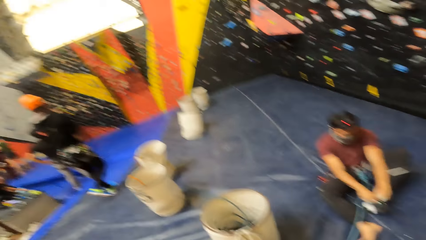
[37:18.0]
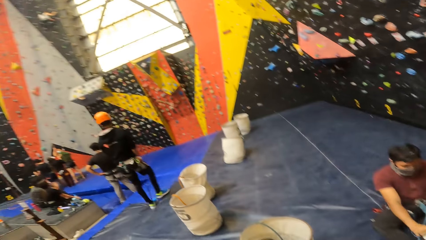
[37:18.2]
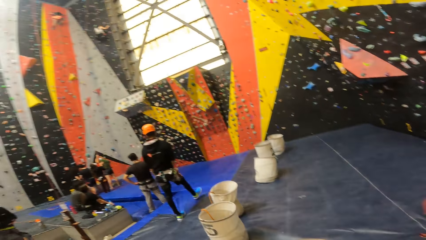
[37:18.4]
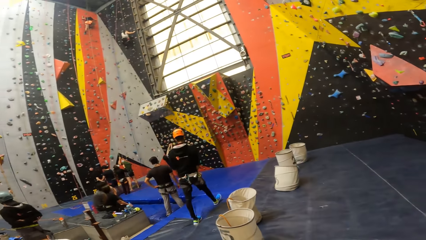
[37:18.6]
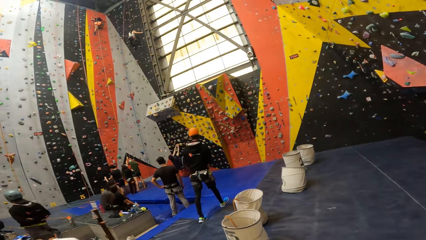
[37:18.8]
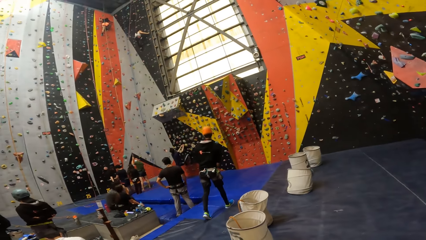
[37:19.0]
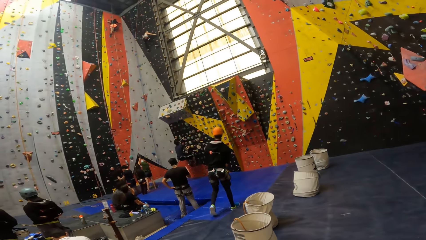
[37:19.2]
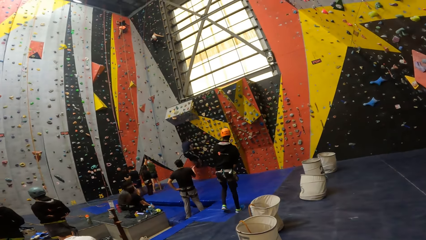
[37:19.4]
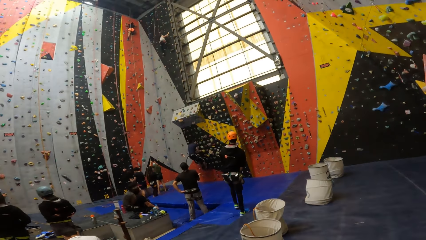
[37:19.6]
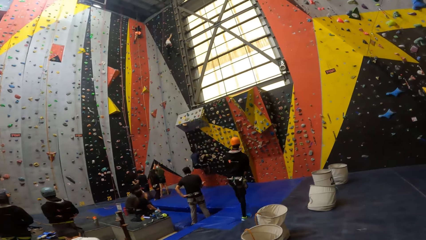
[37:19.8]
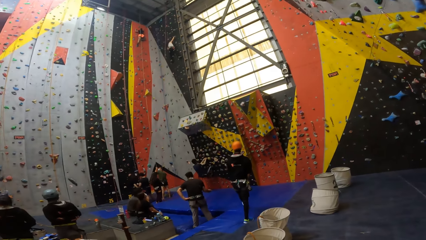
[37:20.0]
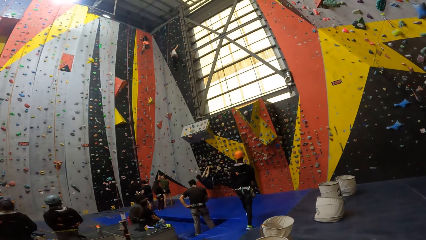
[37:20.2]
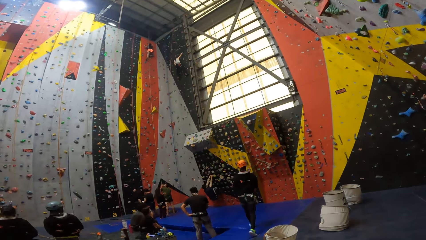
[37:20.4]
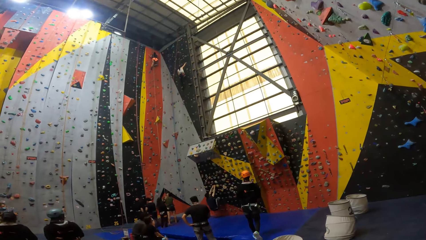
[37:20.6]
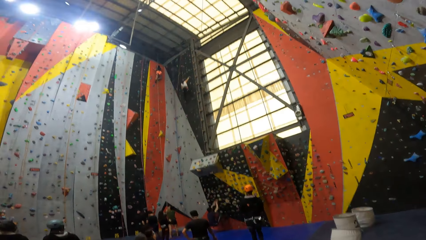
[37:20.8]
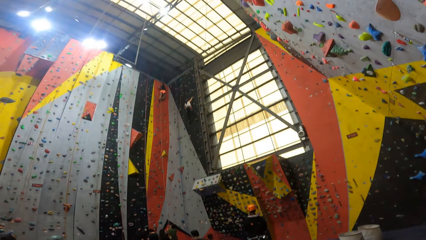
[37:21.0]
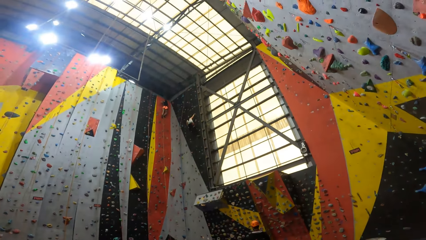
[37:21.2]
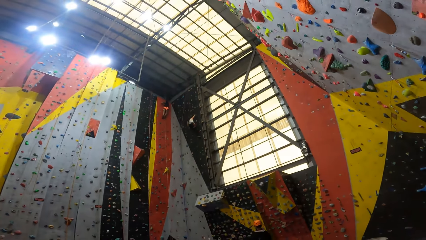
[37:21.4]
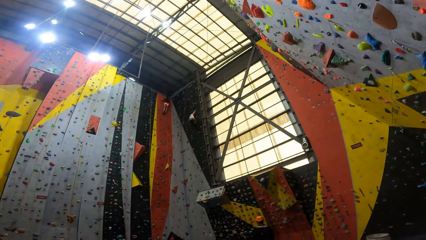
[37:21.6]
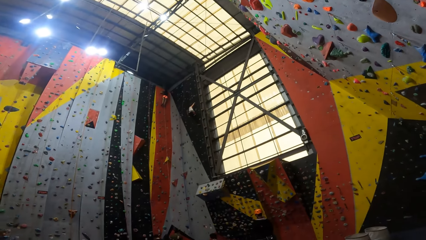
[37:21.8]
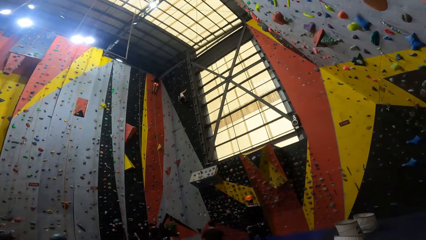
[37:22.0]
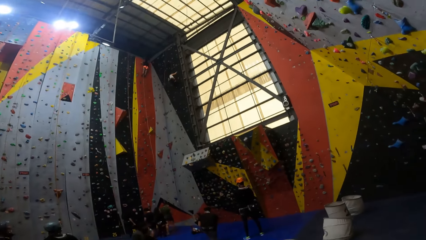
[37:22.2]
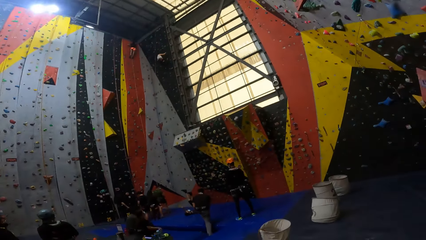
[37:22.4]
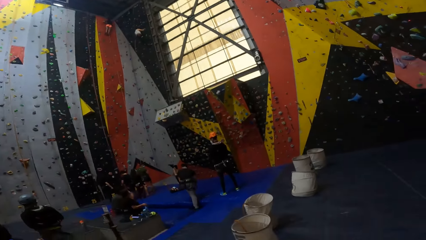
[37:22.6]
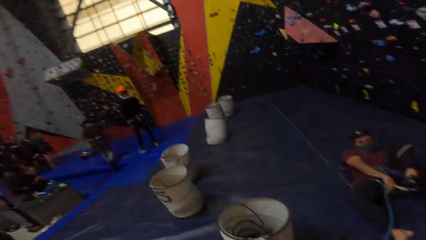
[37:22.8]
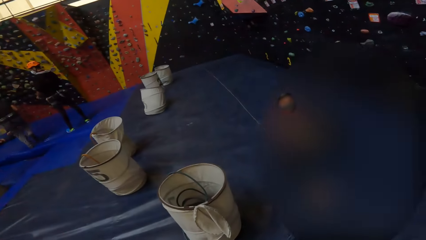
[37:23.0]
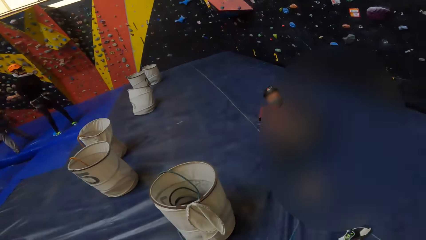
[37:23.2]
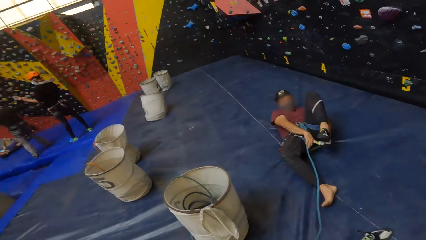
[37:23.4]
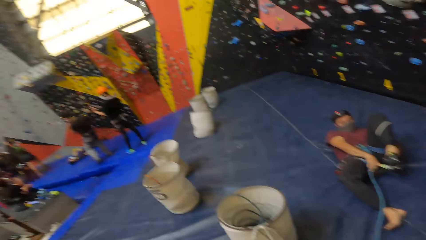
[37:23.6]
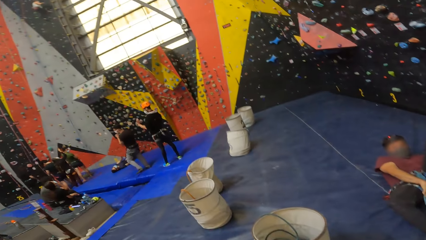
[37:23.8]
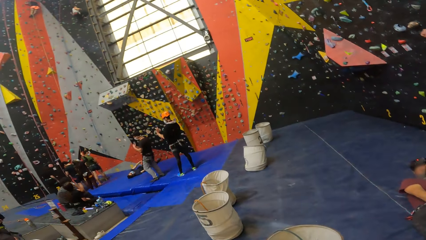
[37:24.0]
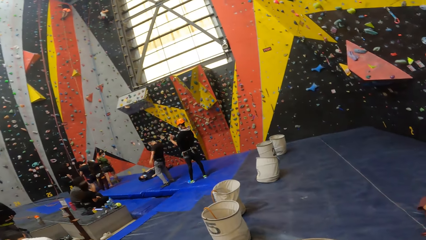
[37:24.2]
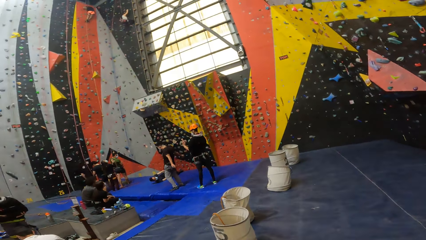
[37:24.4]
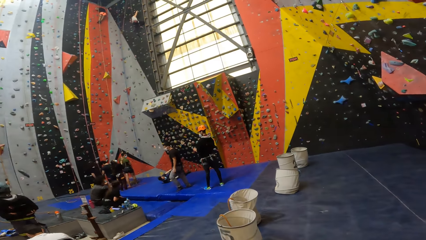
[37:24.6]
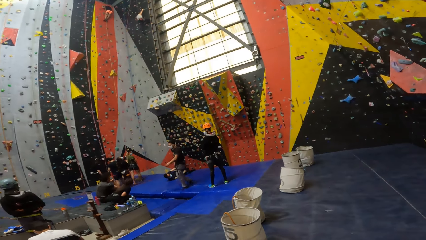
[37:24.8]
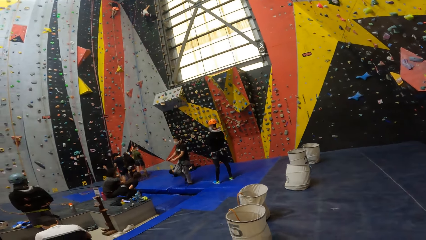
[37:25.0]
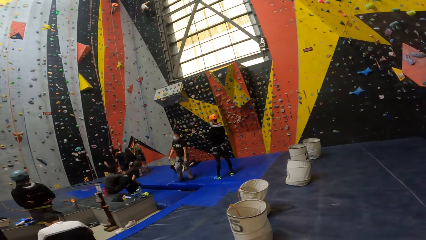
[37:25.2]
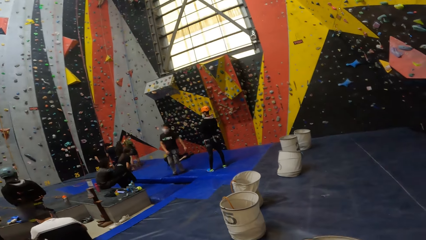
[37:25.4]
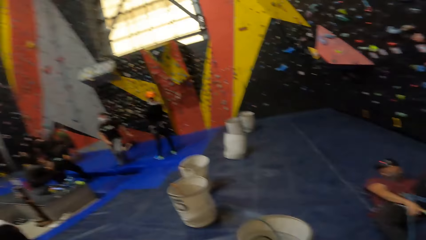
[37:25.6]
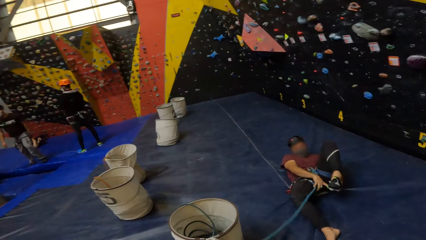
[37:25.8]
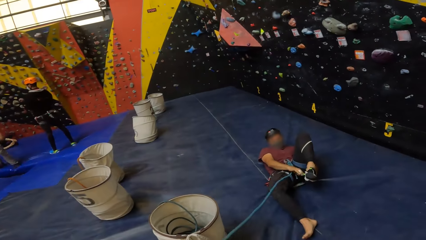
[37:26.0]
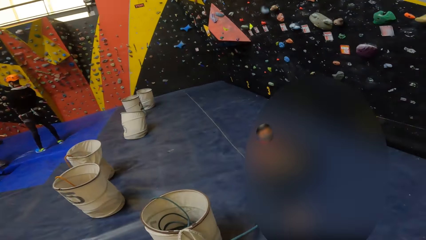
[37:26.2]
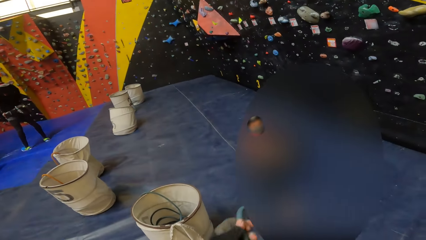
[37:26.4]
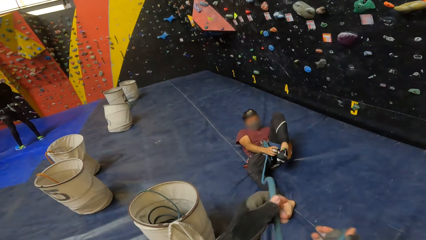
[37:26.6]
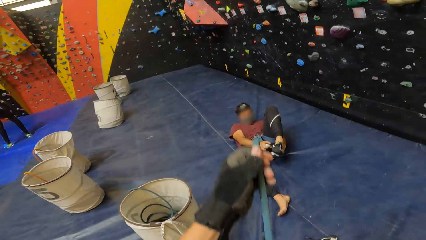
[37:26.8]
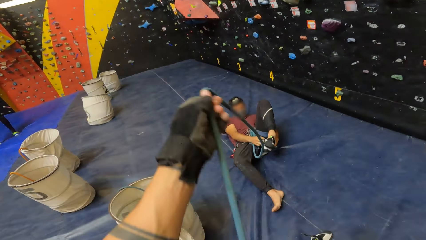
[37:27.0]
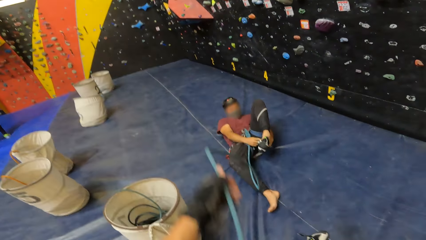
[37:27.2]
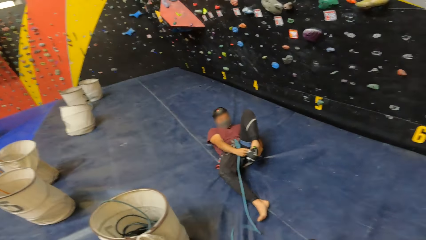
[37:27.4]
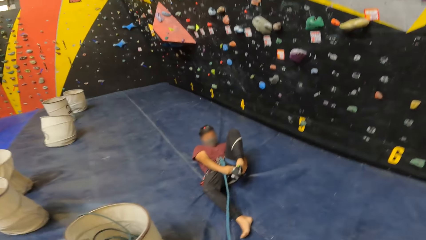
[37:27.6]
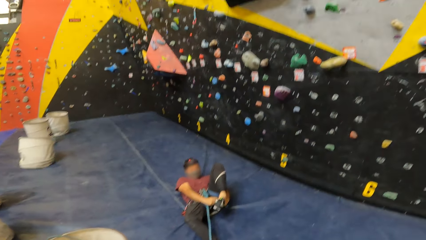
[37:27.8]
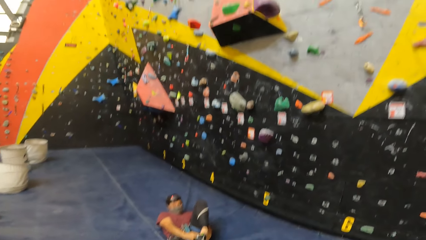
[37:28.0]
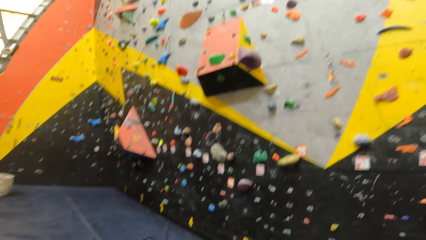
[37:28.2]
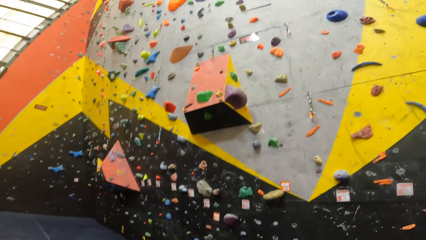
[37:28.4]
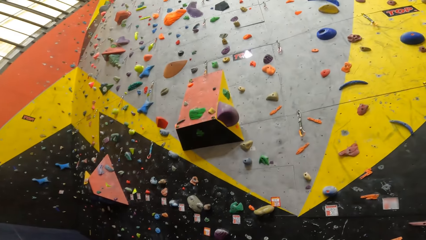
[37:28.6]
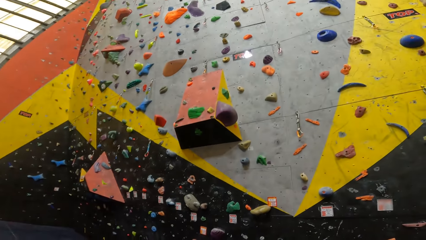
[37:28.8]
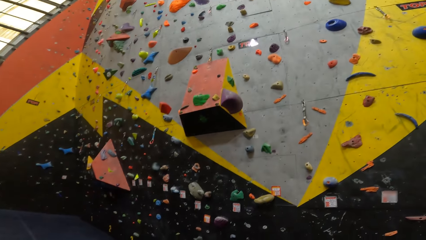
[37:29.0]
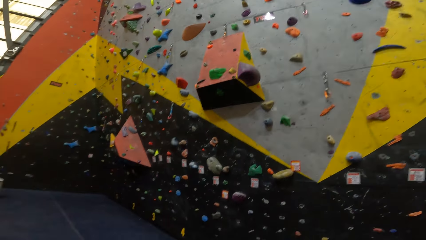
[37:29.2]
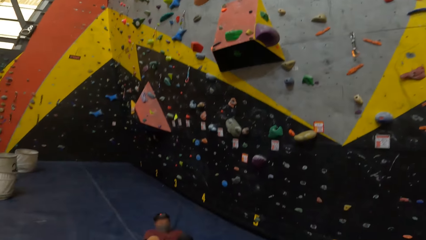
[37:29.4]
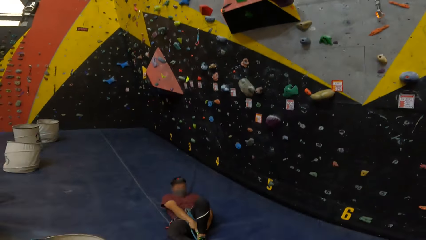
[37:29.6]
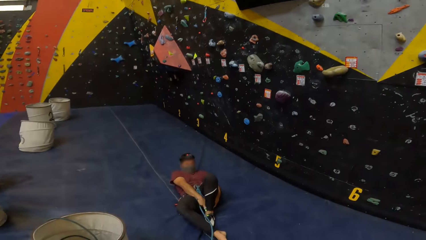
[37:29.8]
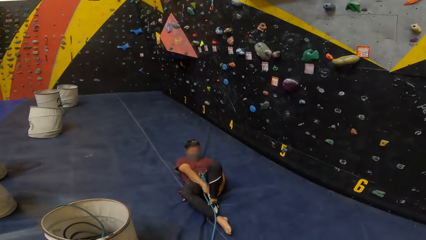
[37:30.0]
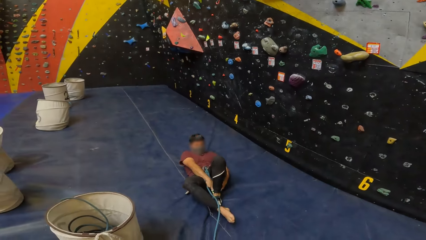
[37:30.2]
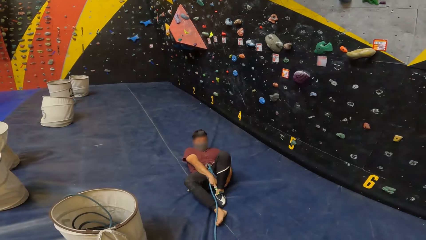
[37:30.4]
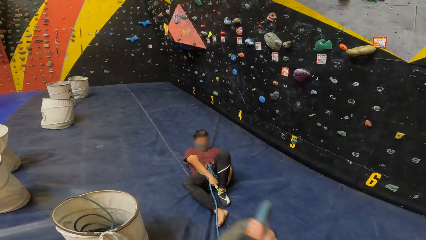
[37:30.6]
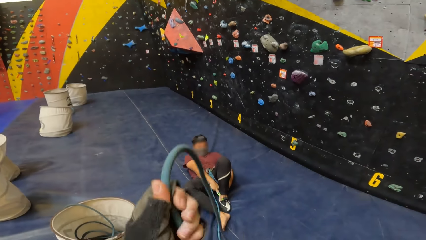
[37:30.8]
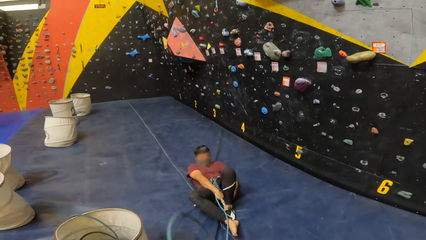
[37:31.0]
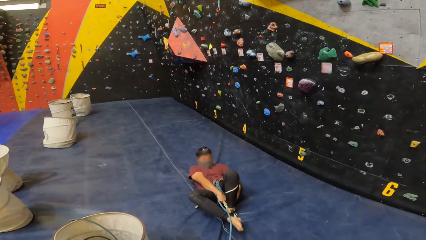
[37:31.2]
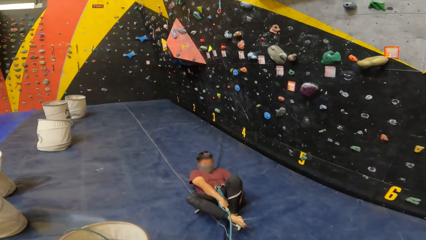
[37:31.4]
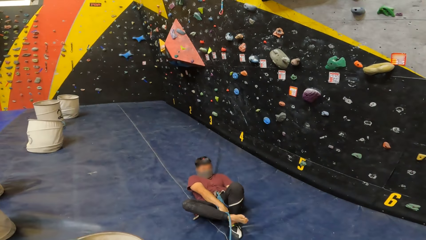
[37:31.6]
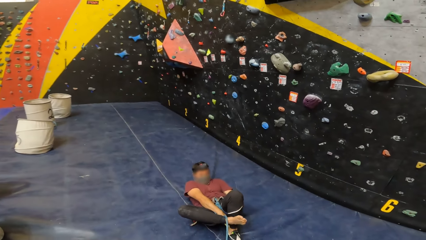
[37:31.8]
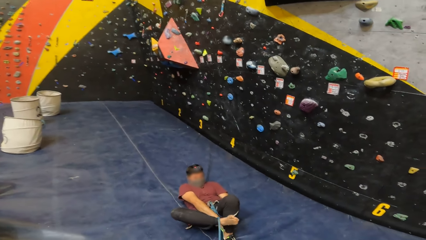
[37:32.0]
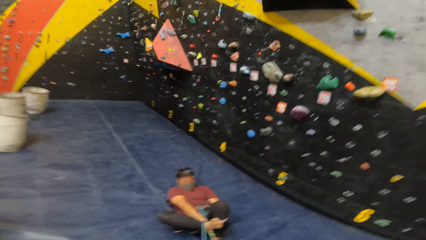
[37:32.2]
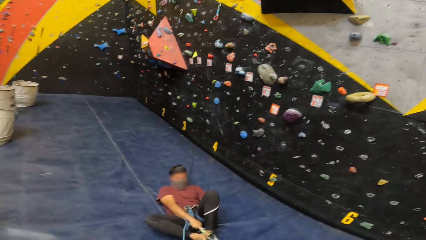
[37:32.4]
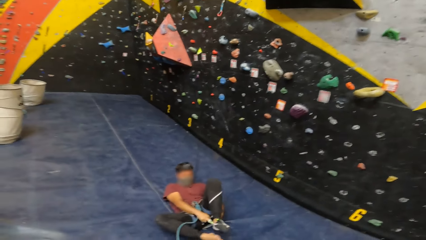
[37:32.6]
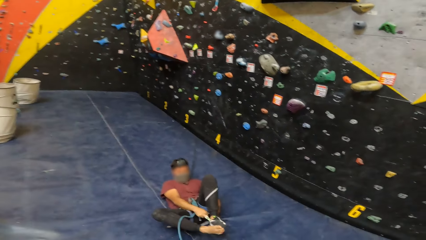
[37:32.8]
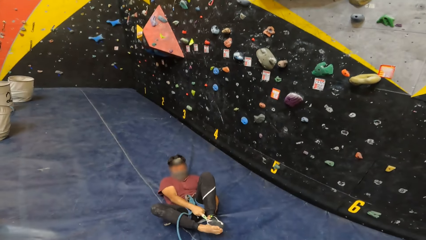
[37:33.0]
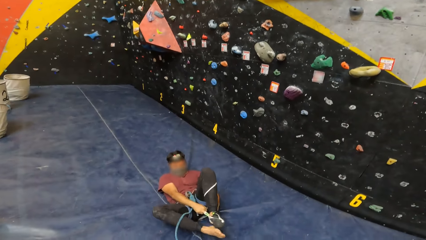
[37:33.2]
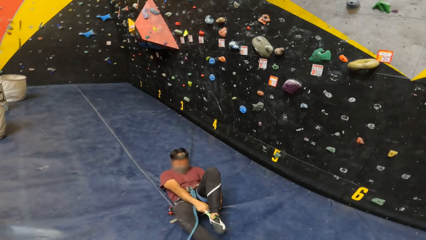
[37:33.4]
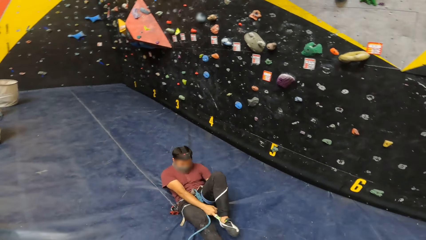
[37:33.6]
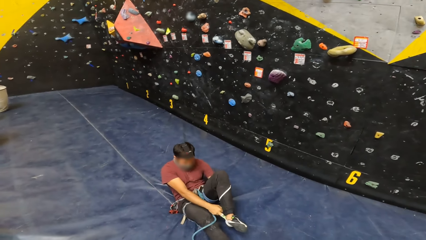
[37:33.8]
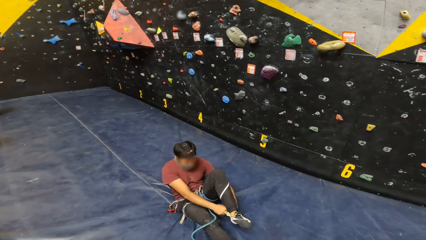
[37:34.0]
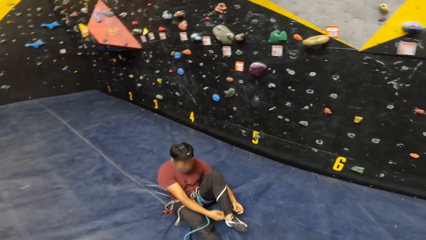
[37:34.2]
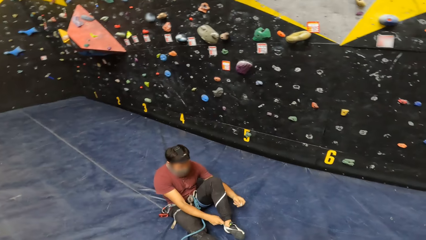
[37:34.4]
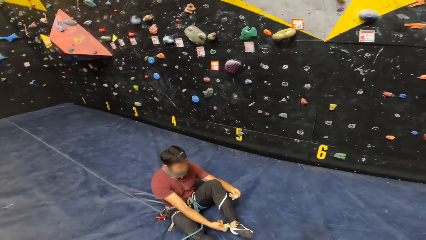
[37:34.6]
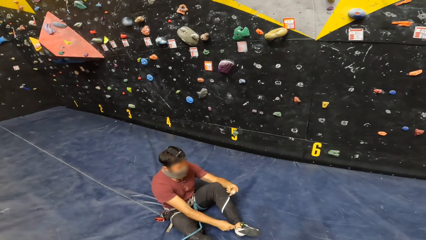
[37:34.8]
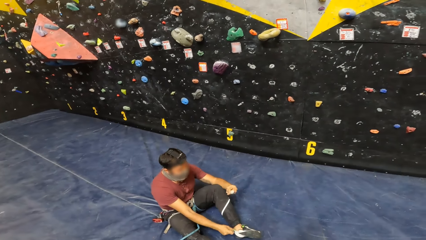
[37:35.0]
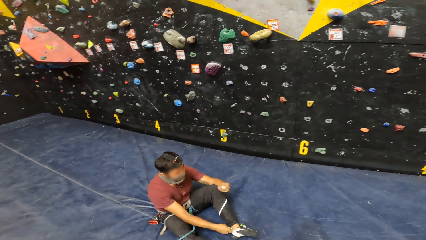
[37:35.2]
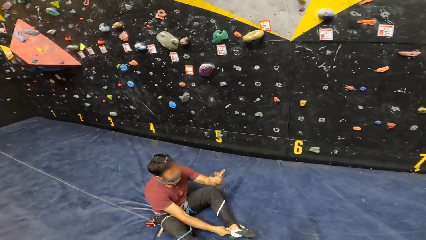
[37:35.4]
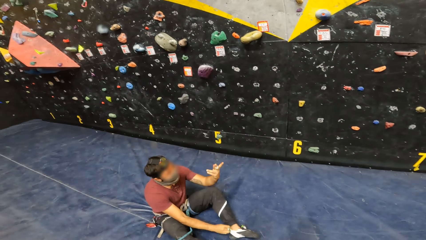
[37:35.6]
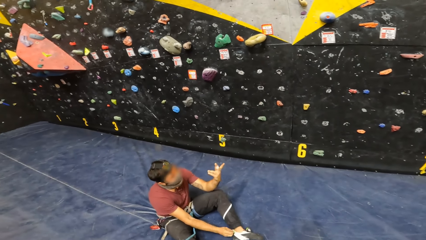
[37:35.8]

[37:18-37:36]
The camera wearer looks around the recreation area. They hold the rope. A man wears a shoe. The camera wearer lifts the rope with the left hand. They look at the wall. They look around. They hold the rope. The man wears the shoe. He wears the shoe again. The camera wearer lifts the rope with the left hand. They look around.
